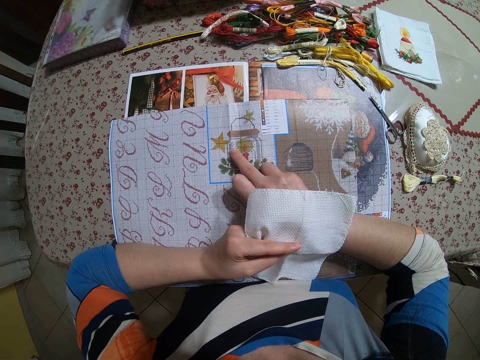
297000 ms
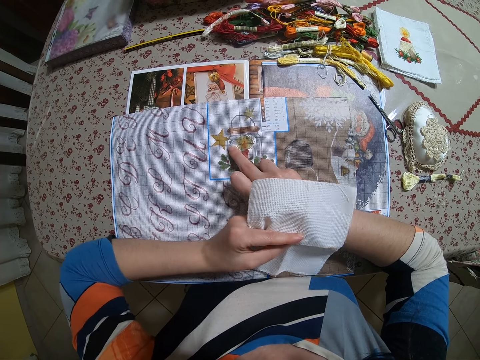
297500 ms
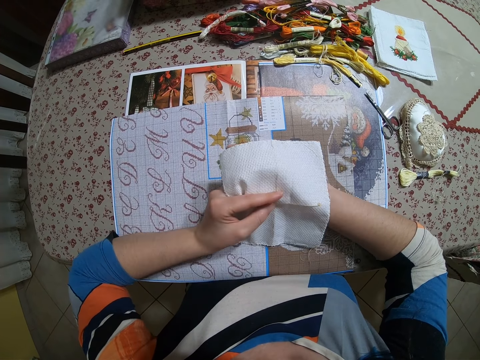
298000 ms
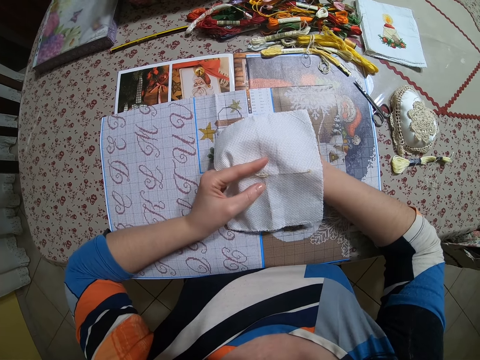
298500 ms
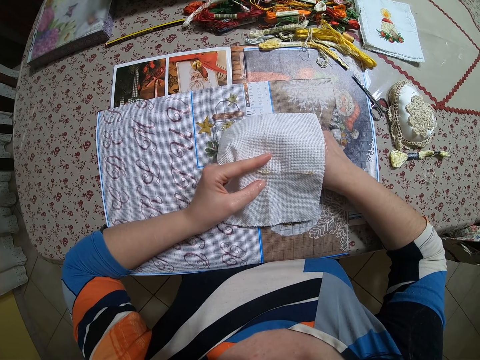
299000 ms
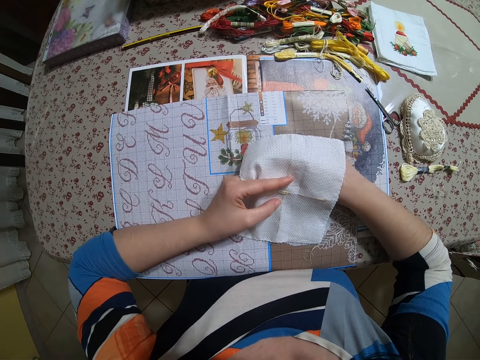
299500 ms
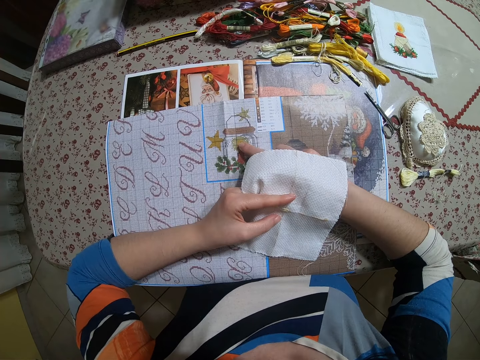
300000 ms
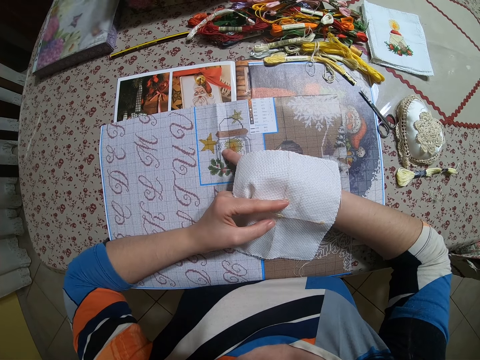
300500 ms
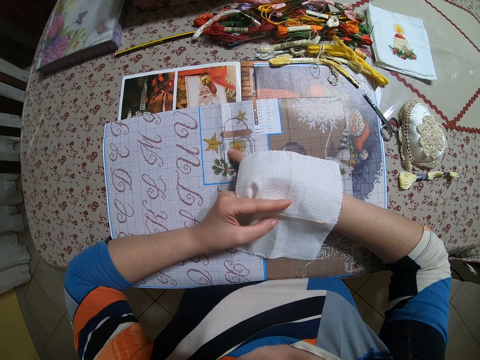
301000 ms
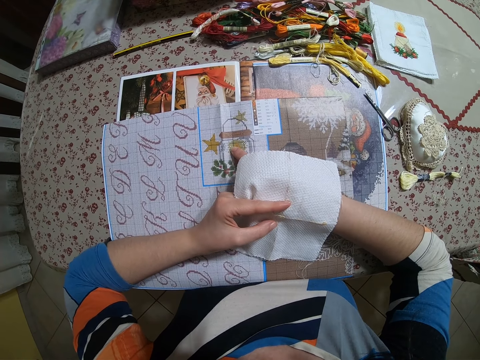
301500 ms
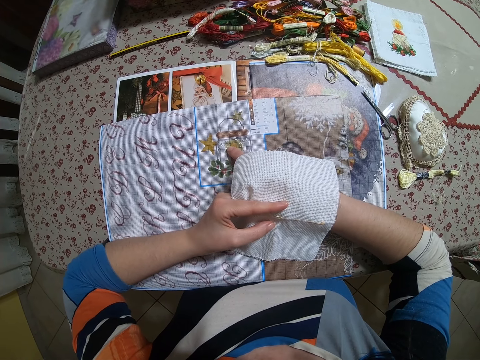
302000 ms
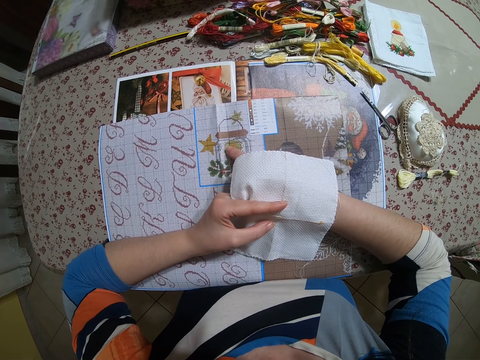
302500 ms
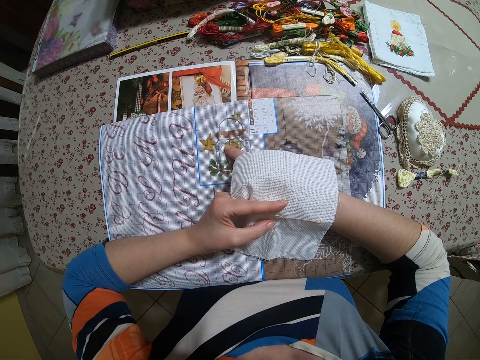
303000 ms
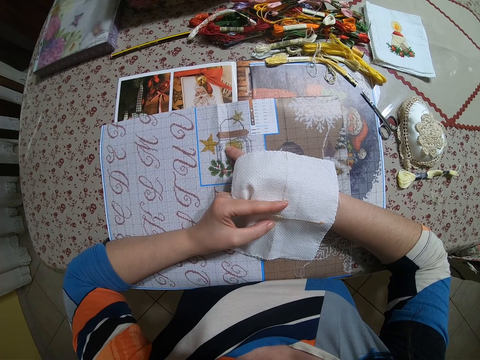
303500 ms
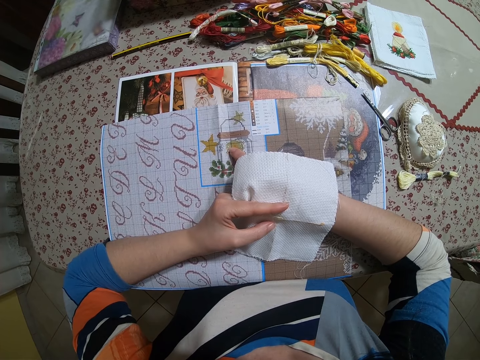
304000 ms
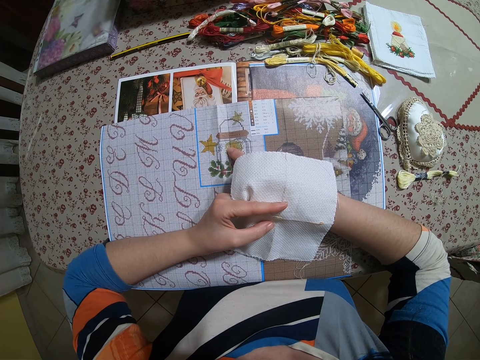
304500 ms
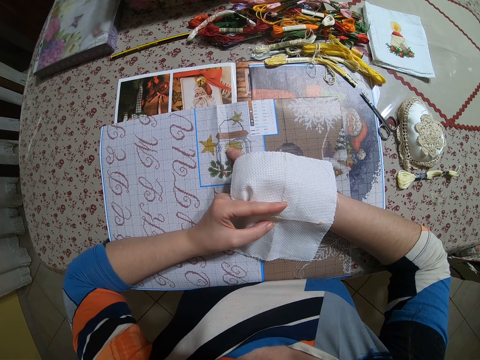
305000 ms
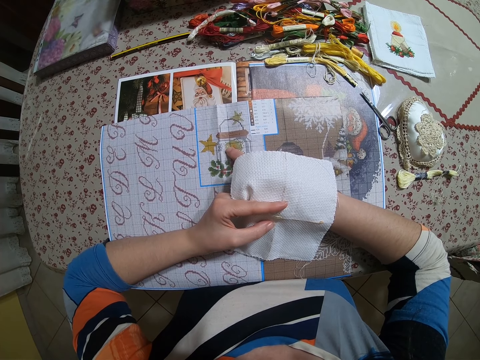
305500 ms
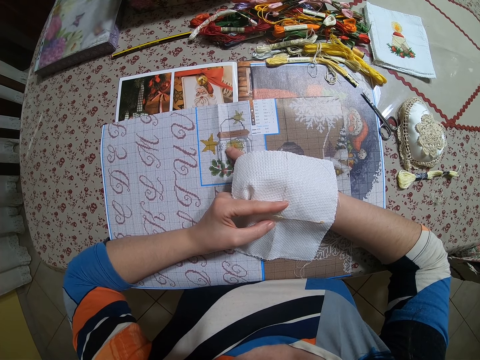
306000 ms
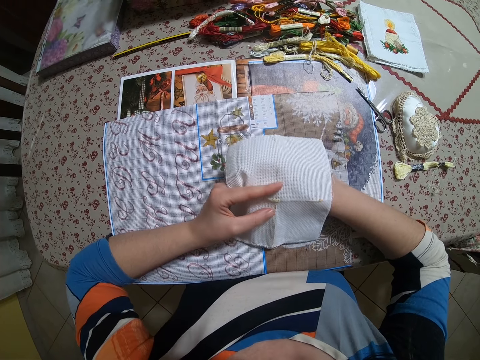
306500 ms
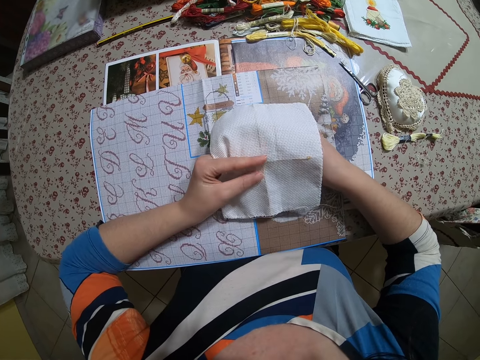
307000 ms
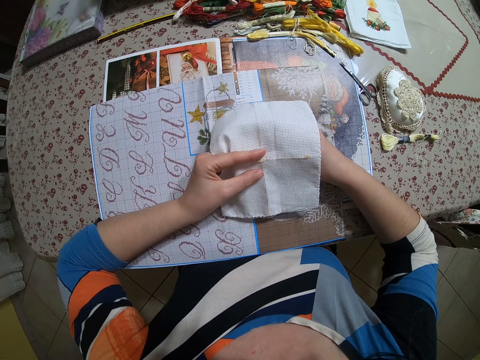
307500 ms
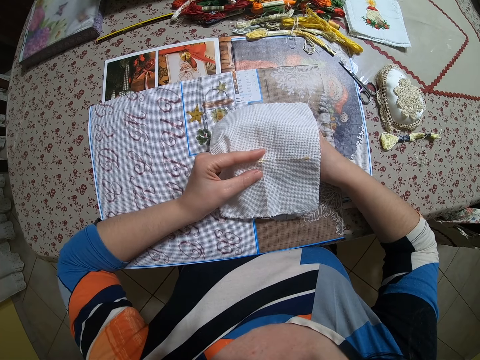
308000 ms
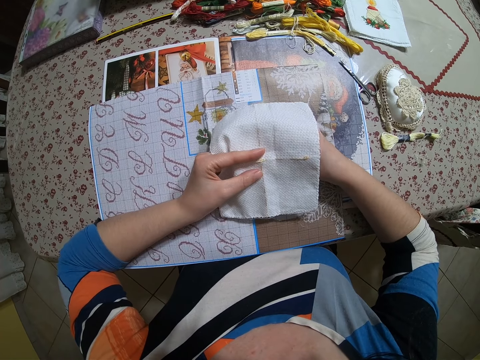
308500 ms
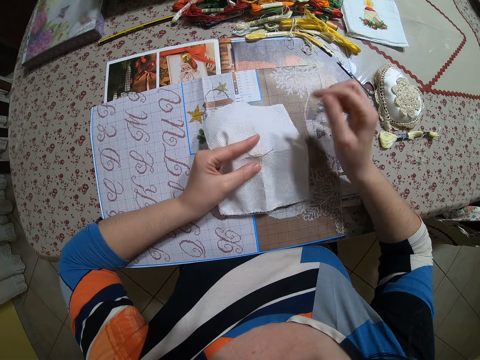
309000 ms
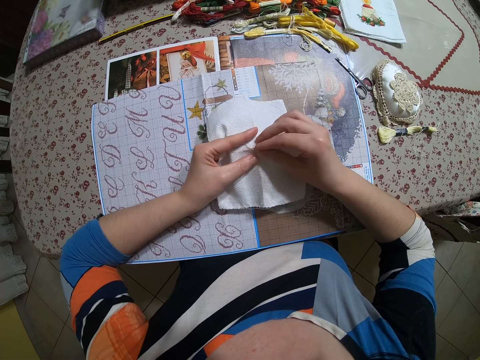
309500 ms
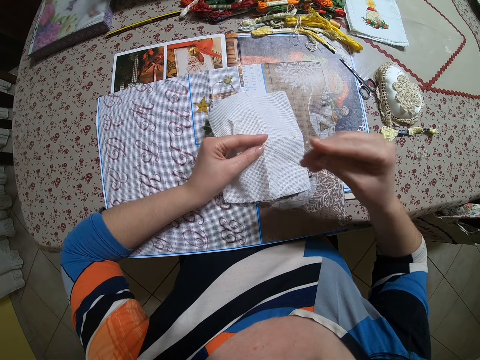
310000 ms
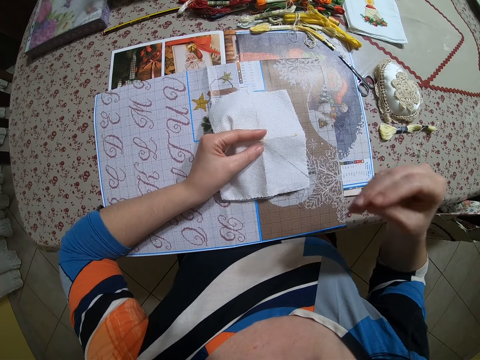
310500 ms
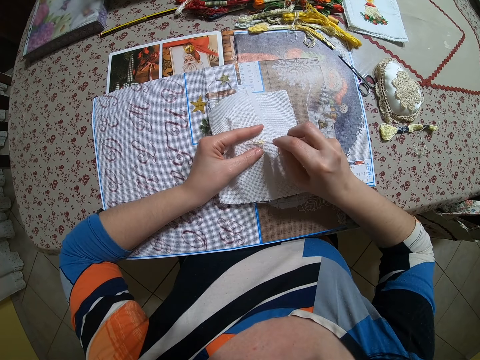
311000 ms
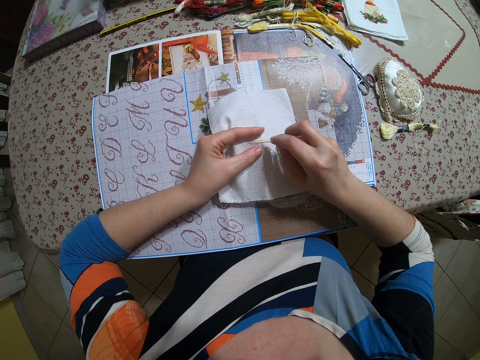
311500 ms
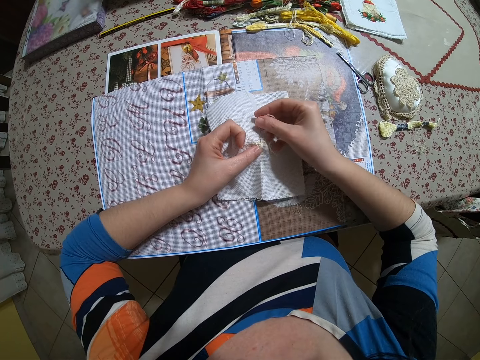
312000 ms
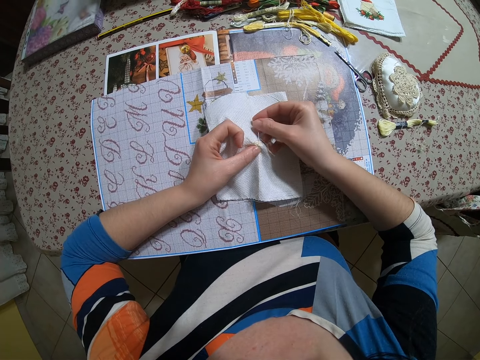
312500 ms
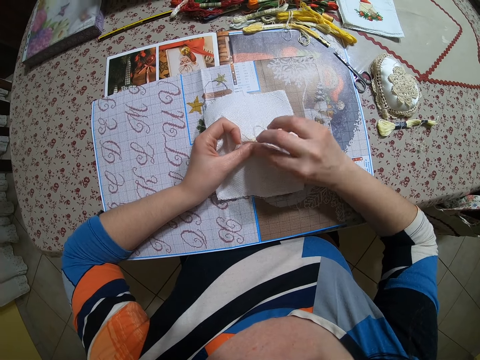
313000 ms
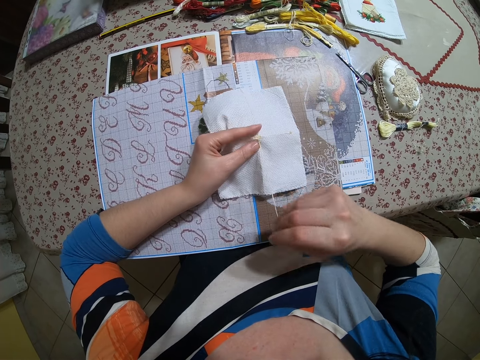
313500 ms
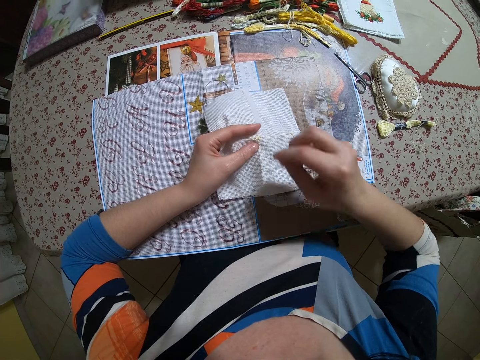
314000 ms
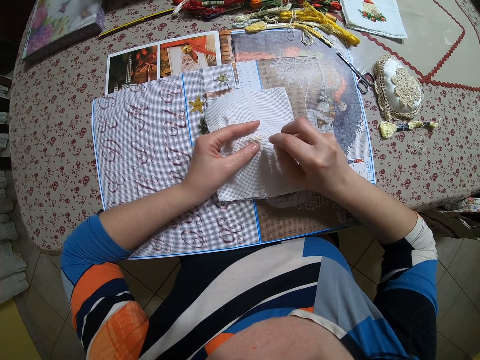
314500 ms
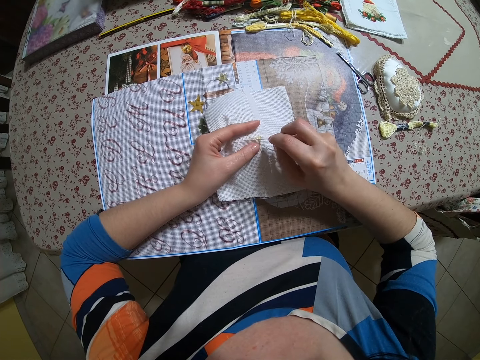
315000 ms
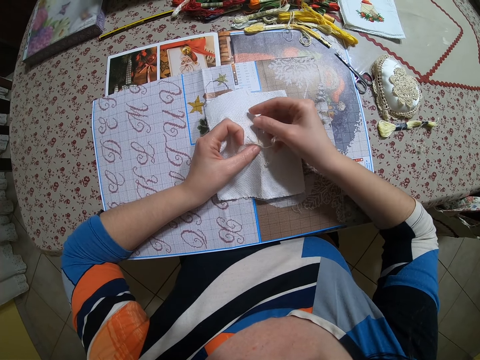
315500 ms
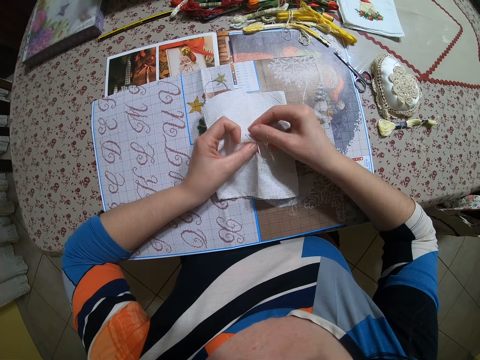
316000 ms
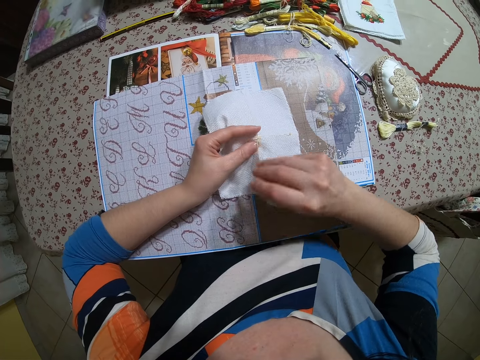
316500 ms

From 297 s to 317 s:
The camera wearer compares patterns on the piece of cloth. She points at a pattern on the paper. She compares patterns on the piece of cloth. She inserts a needle on the cloth. She pulls the needle and the thread out of the paper in her left hand with her right hand. She sews on the paper in her left hand with the needle in her right hand.

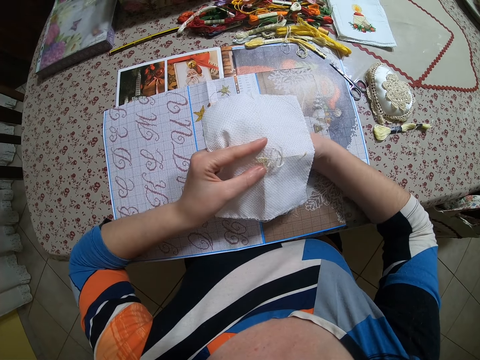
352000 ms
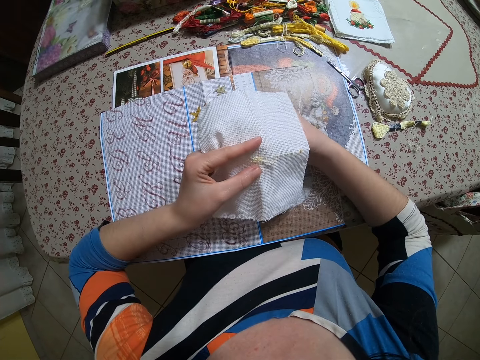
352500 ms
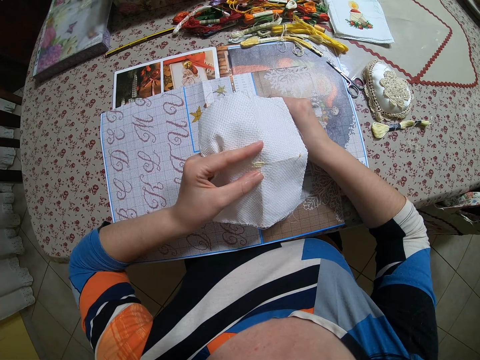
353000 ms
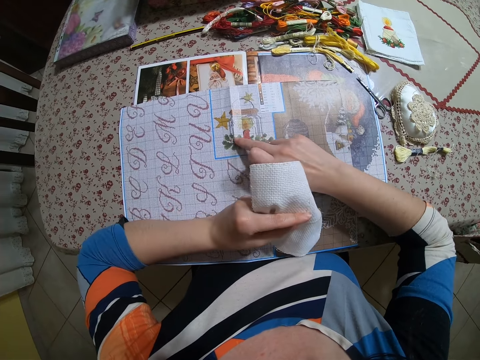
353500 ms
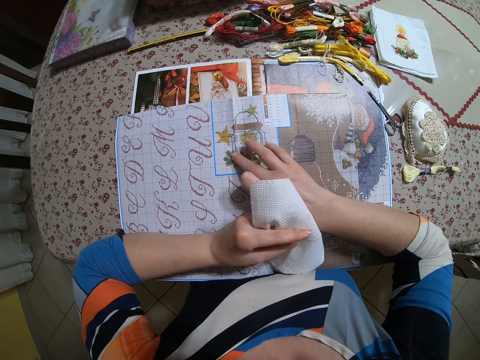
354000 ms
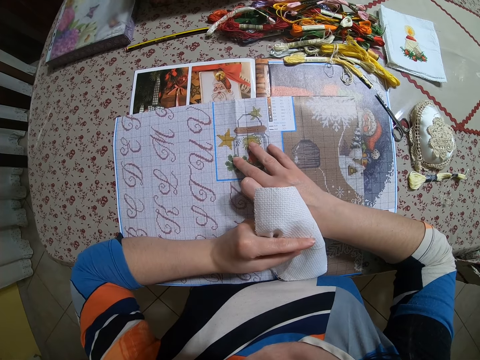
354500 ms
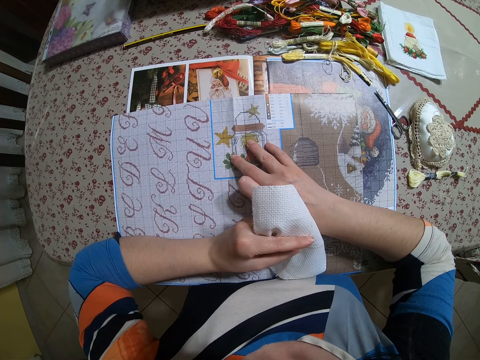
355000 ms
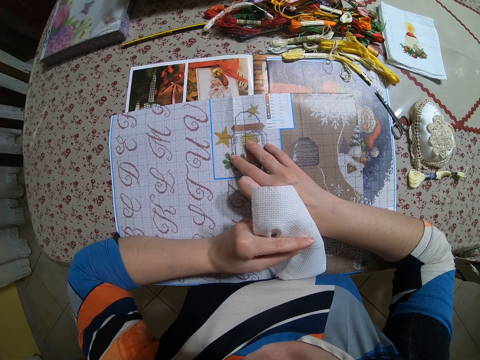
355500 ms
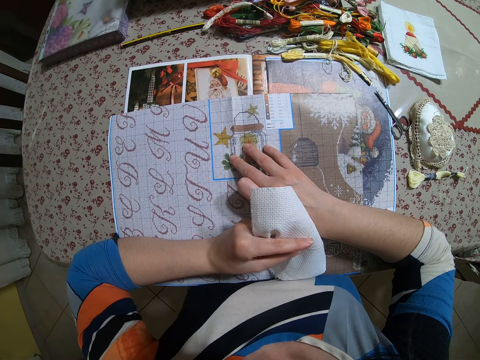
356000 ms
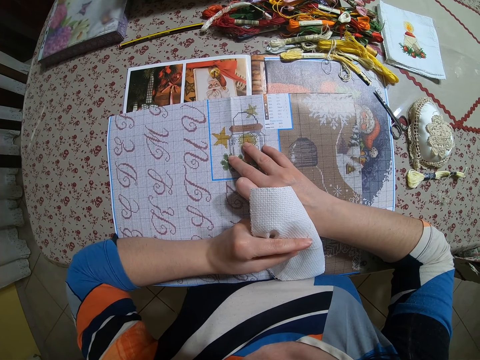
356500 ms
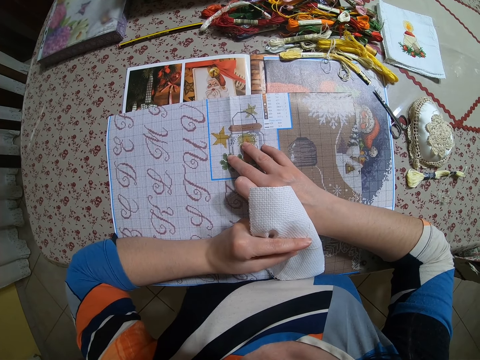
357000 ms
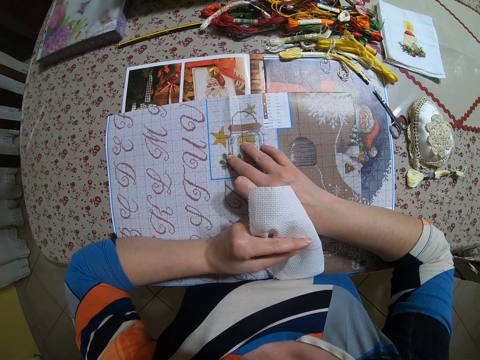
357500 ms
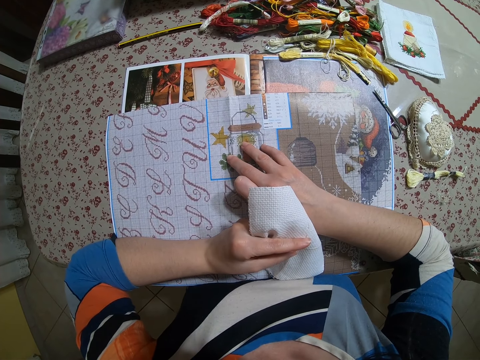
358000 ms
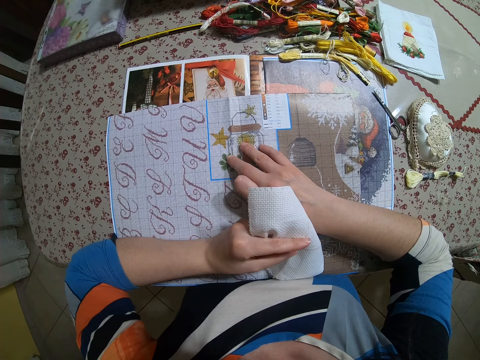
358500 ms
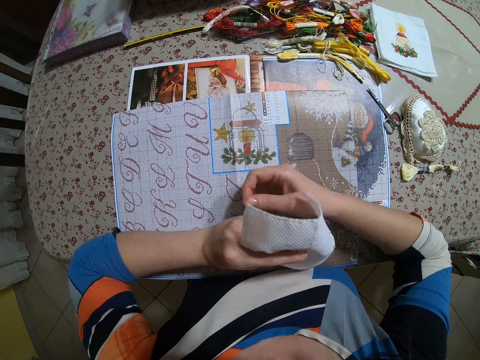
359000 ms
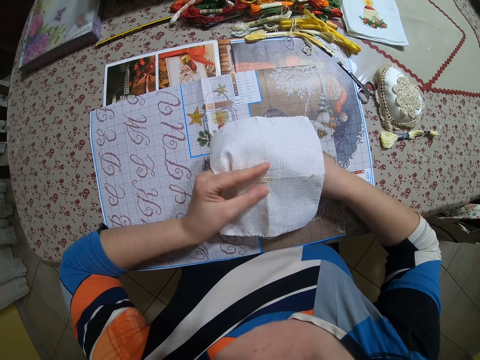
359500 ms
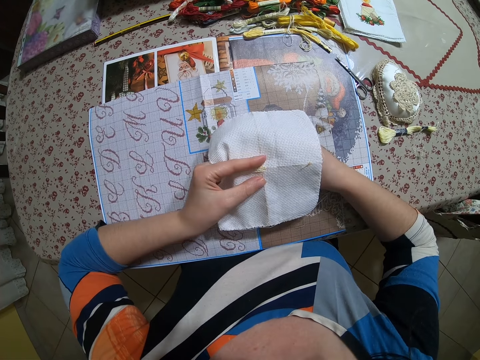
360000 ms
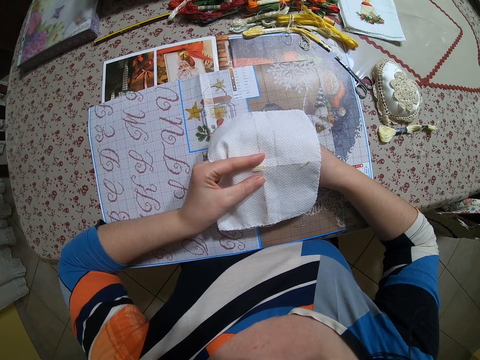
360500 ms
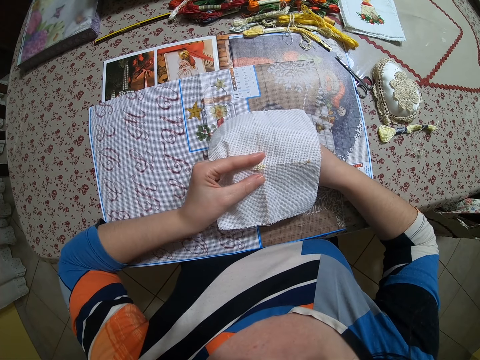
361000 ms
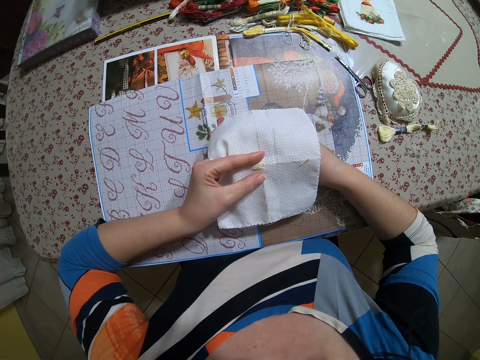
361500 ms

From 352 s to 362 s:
The camera wearer puts her right hand on the paper on the bed. She points at a pattern on the paper. She holds the cloth.
